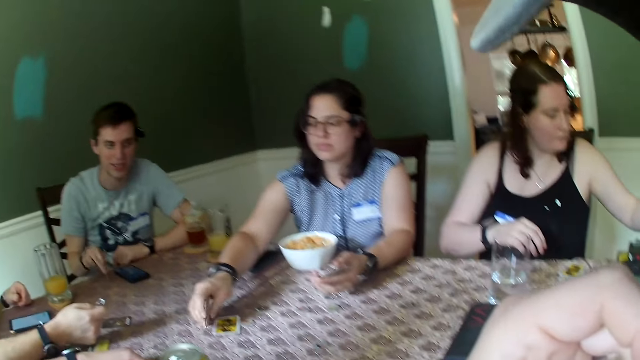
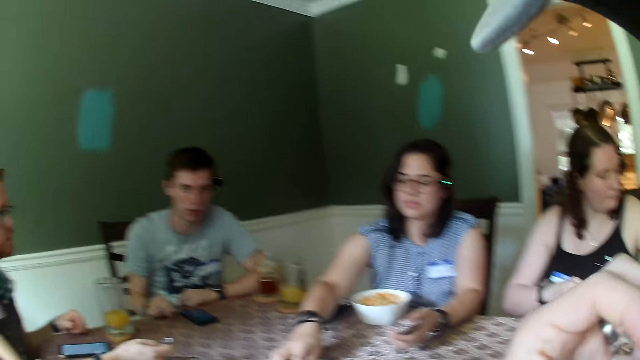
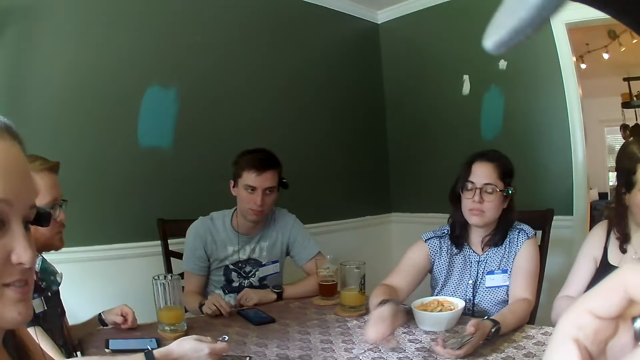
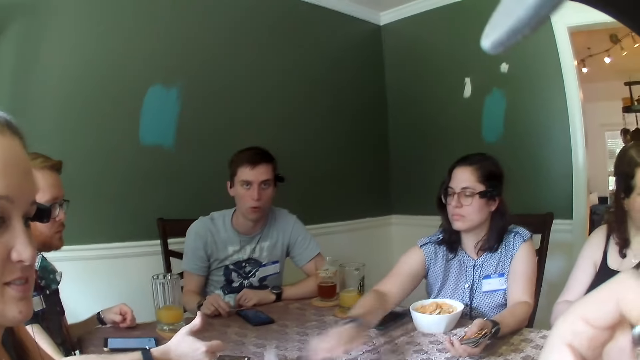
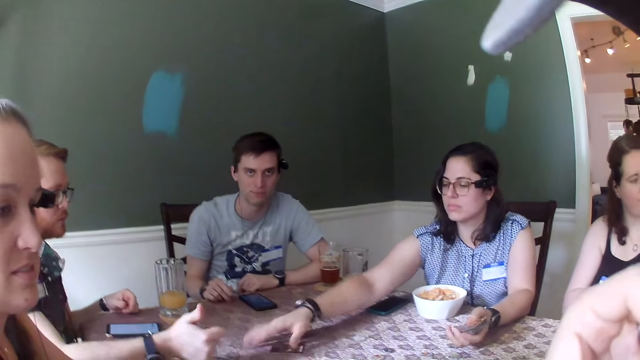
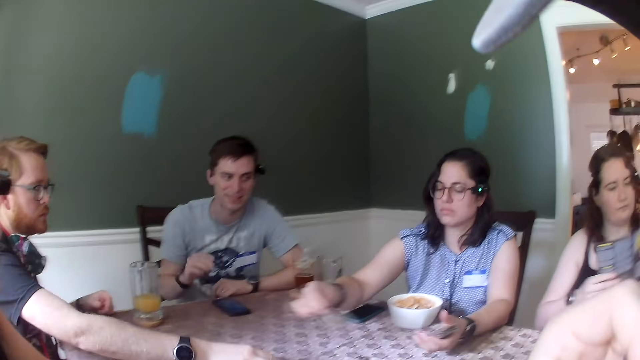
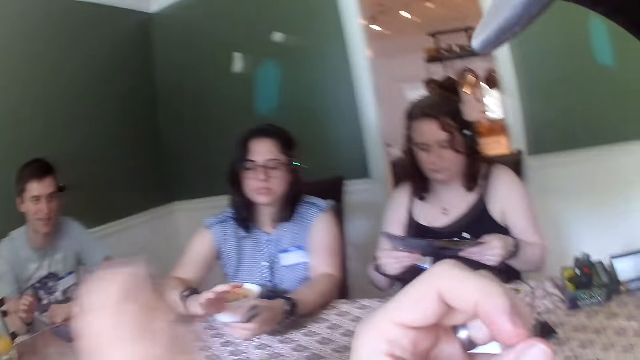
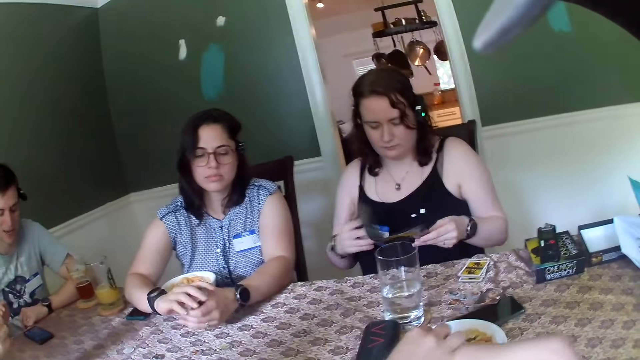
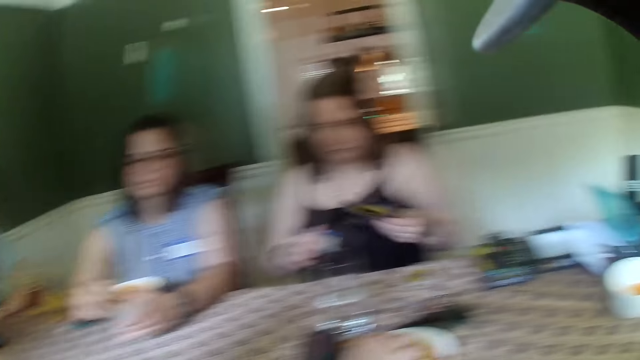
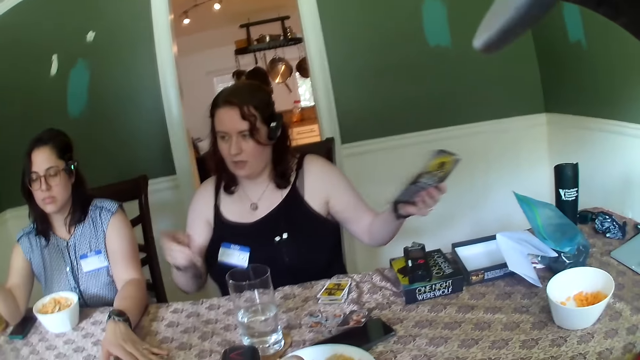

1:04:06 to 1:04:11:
A woman picks a booklet. Another woman picks a card. A third woman places a card on a stack of cards on the table with her right hand. A man does something. Another man tosses a coin on the table with his right hand. The third woman places a card on the stack of cards on her left hand. The second woman collects cards. The first woman holds the booklet. The second woman touches cards.
